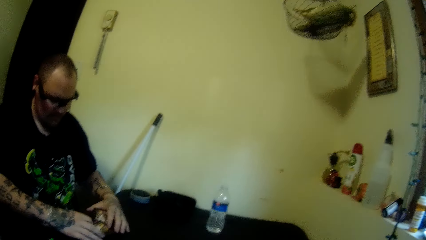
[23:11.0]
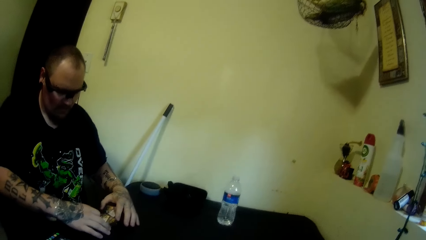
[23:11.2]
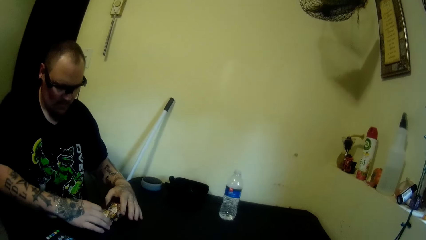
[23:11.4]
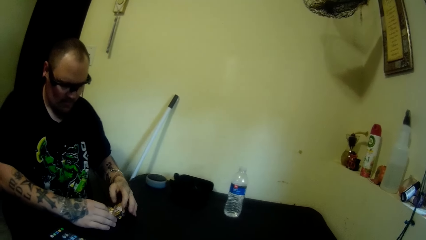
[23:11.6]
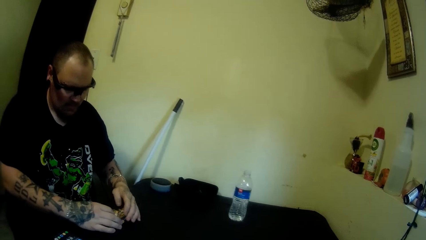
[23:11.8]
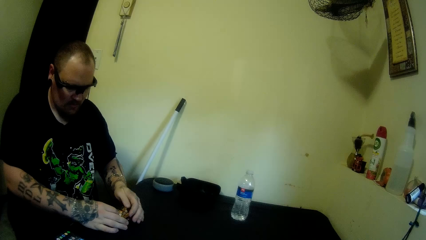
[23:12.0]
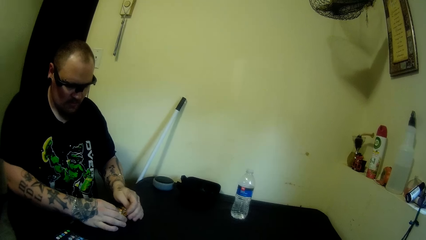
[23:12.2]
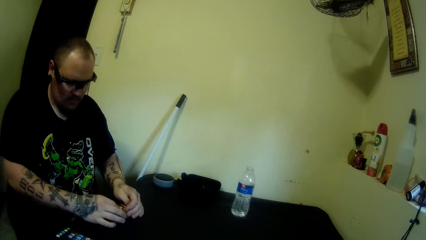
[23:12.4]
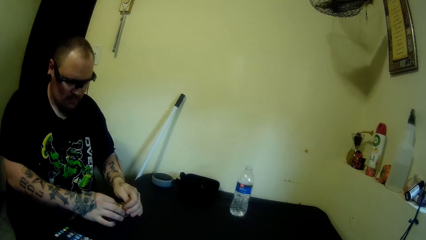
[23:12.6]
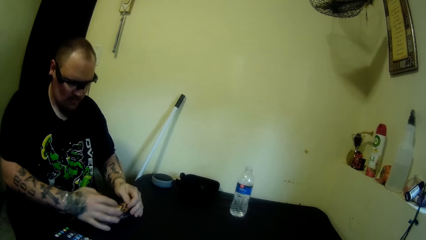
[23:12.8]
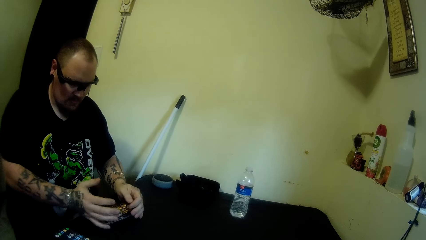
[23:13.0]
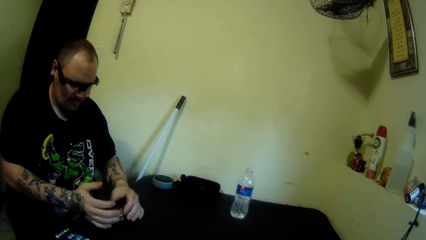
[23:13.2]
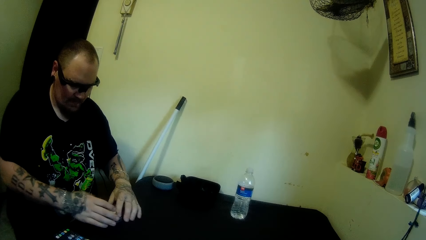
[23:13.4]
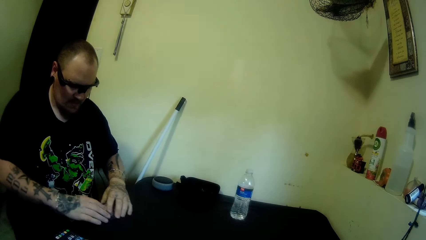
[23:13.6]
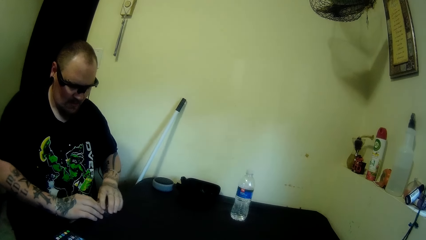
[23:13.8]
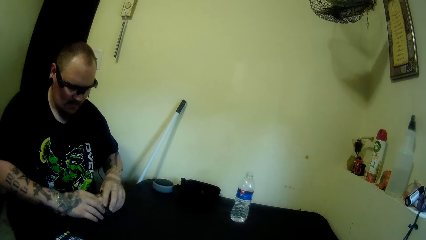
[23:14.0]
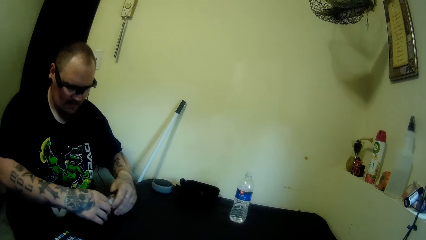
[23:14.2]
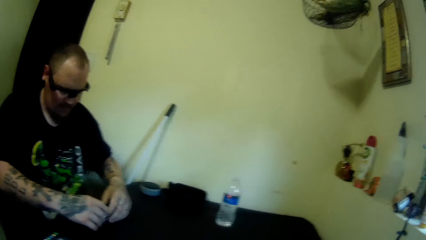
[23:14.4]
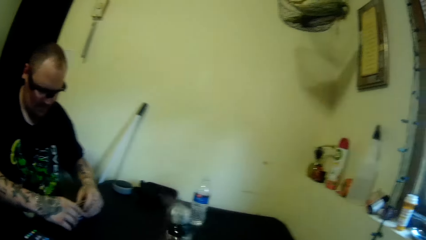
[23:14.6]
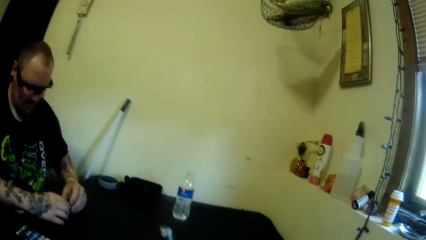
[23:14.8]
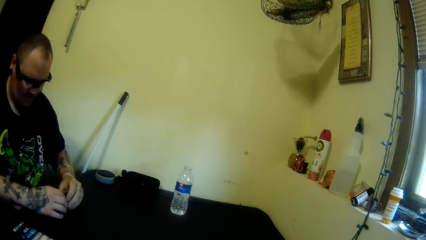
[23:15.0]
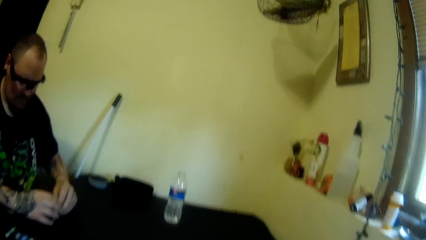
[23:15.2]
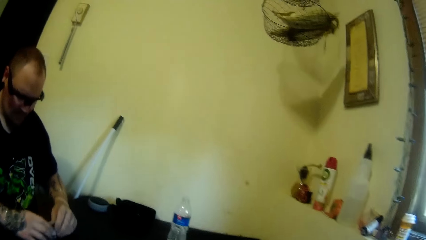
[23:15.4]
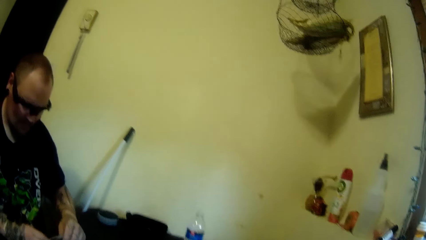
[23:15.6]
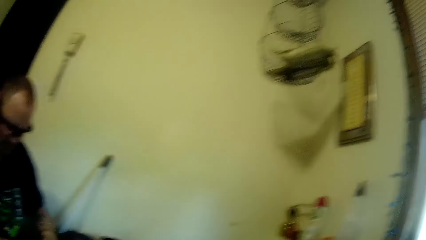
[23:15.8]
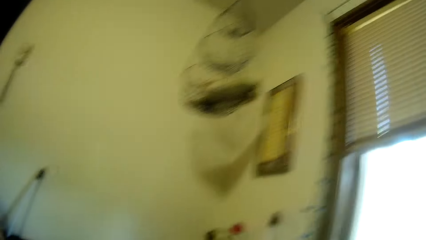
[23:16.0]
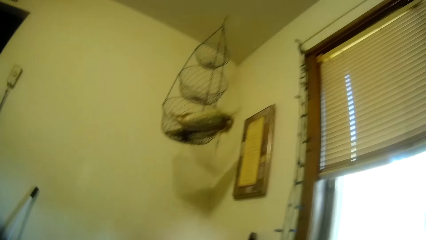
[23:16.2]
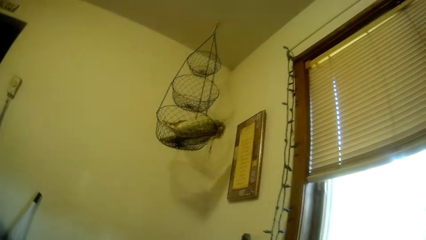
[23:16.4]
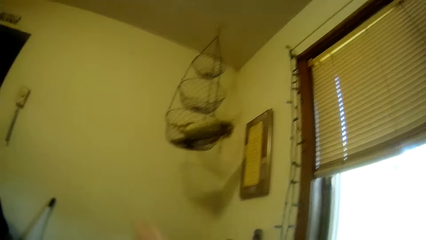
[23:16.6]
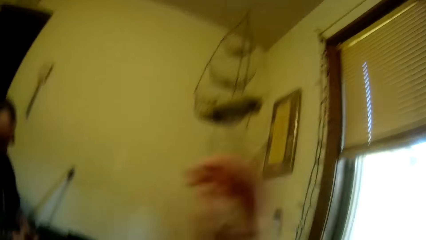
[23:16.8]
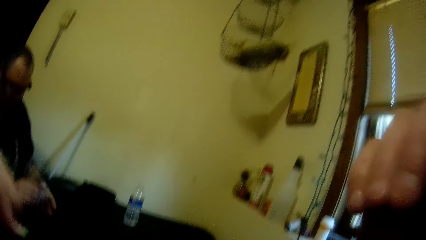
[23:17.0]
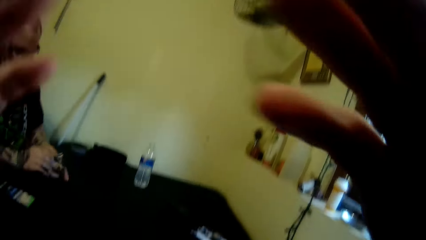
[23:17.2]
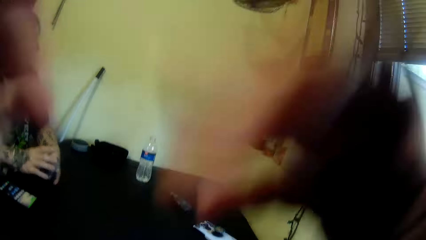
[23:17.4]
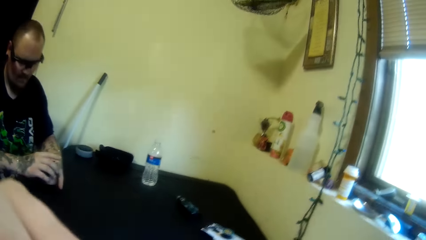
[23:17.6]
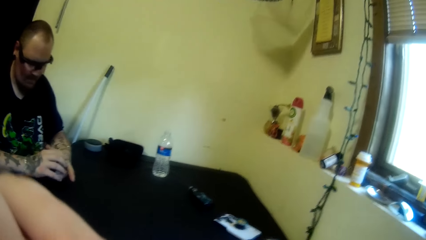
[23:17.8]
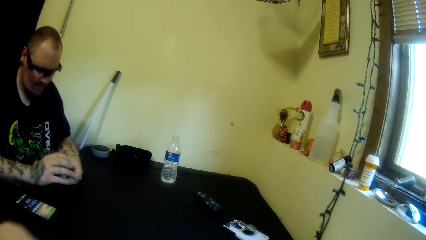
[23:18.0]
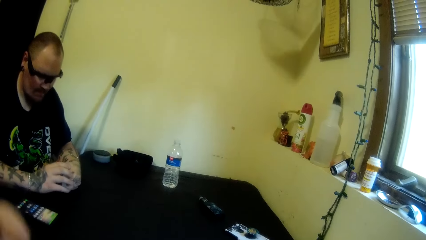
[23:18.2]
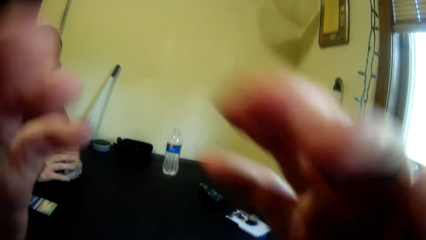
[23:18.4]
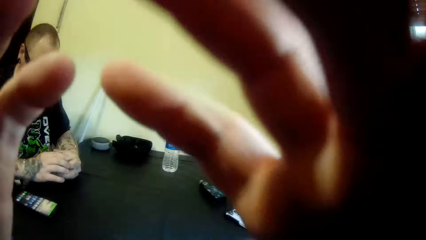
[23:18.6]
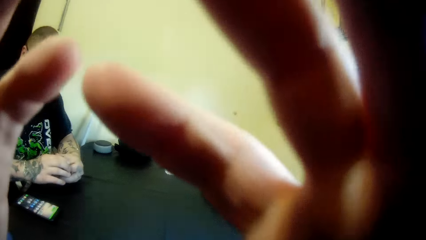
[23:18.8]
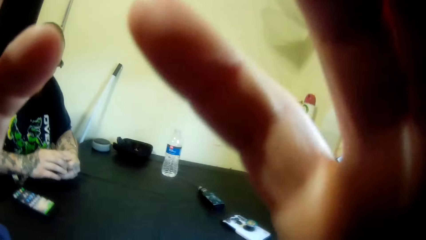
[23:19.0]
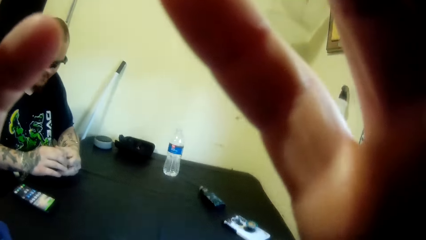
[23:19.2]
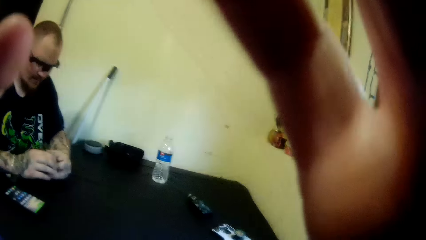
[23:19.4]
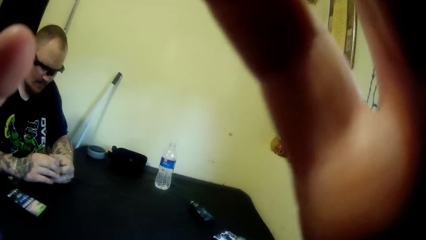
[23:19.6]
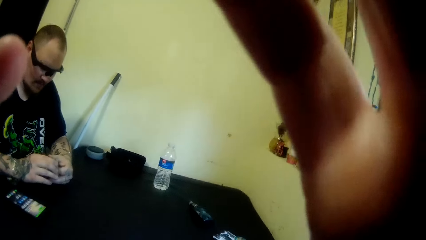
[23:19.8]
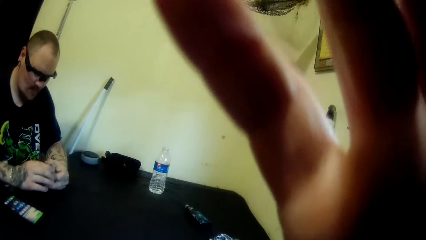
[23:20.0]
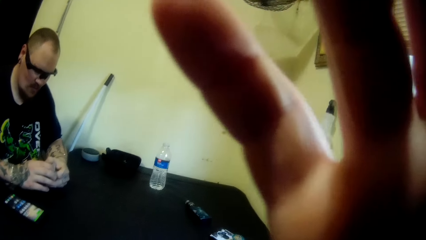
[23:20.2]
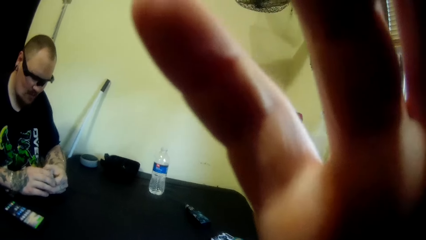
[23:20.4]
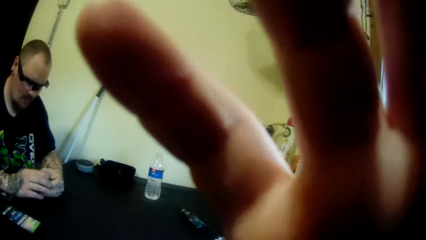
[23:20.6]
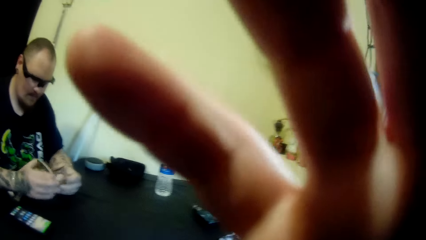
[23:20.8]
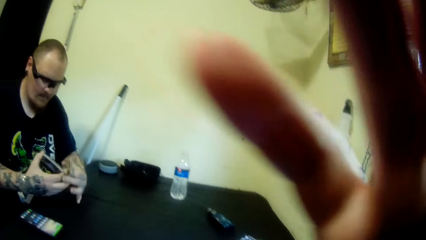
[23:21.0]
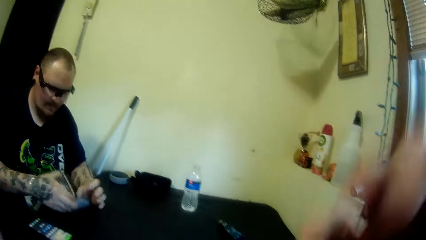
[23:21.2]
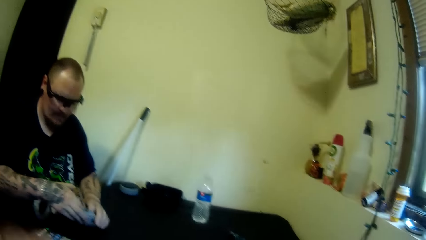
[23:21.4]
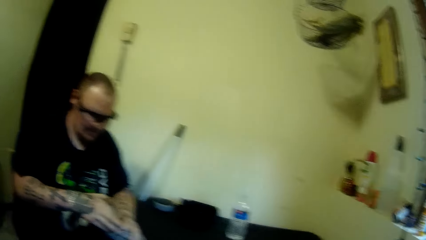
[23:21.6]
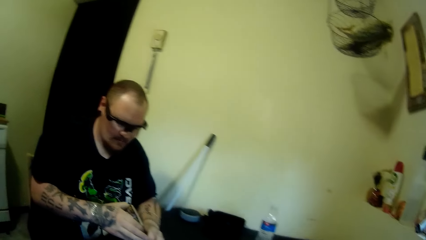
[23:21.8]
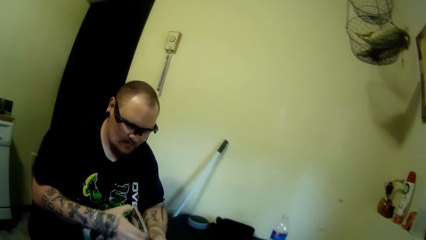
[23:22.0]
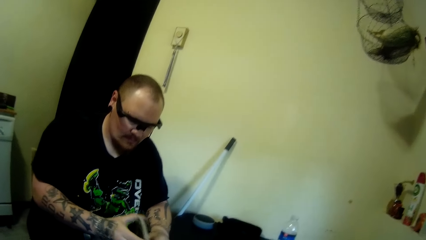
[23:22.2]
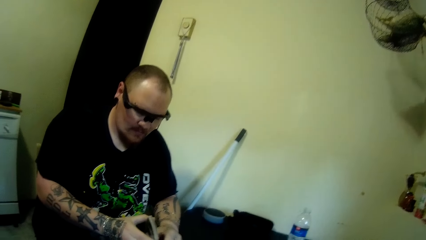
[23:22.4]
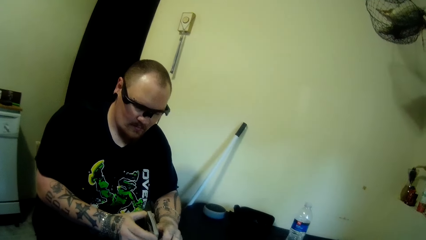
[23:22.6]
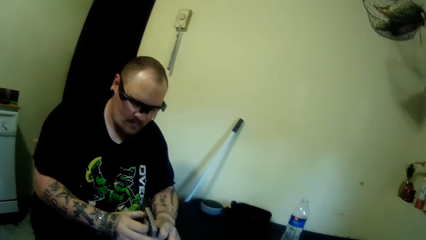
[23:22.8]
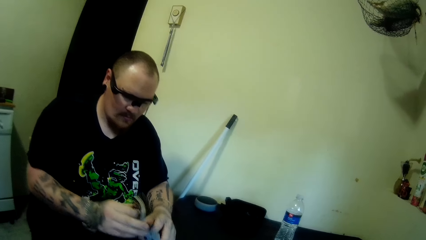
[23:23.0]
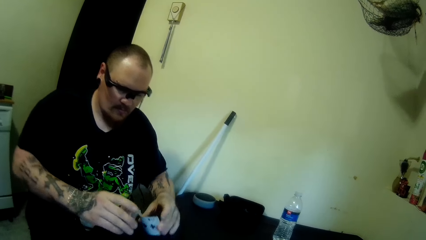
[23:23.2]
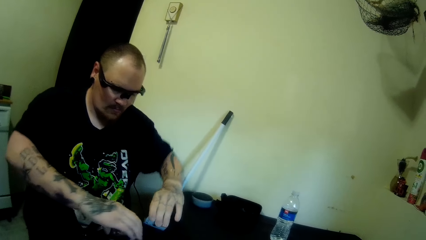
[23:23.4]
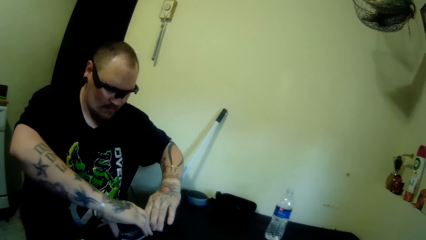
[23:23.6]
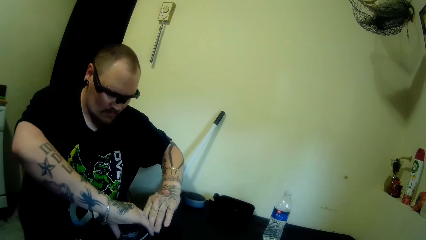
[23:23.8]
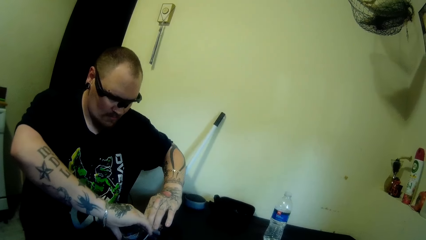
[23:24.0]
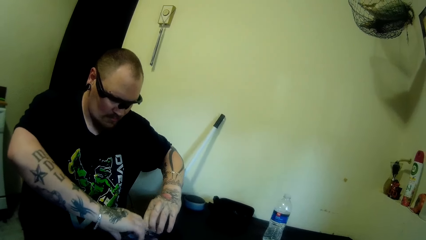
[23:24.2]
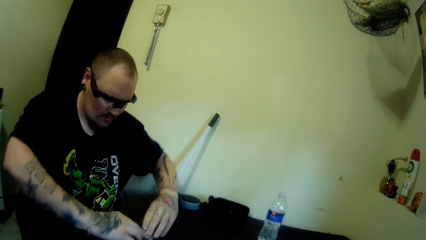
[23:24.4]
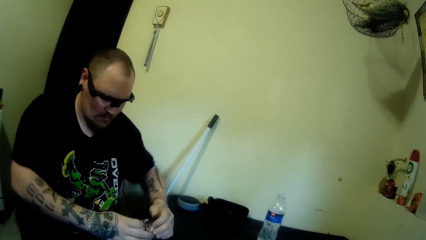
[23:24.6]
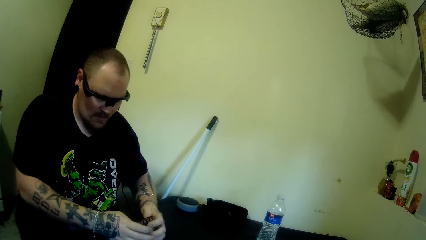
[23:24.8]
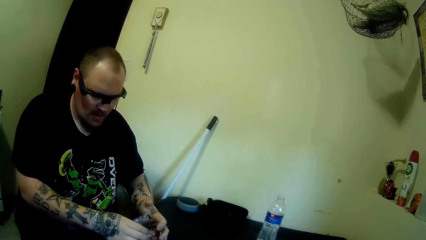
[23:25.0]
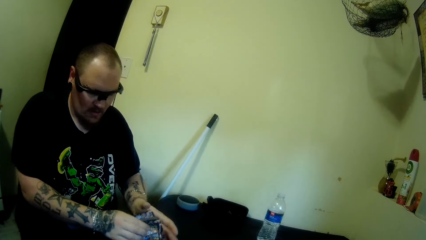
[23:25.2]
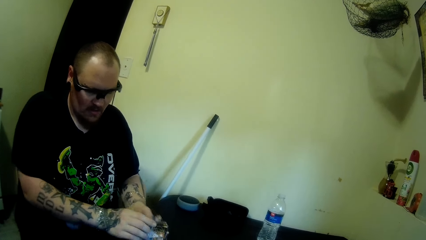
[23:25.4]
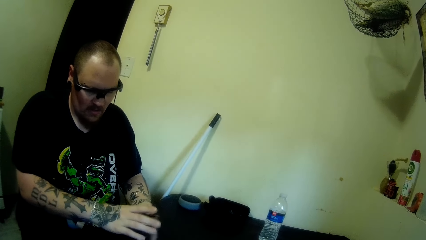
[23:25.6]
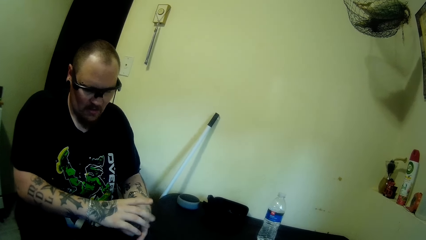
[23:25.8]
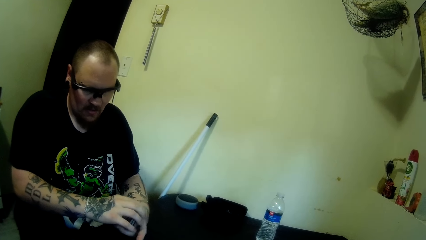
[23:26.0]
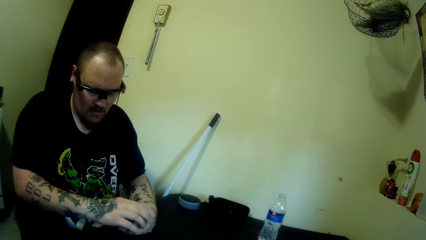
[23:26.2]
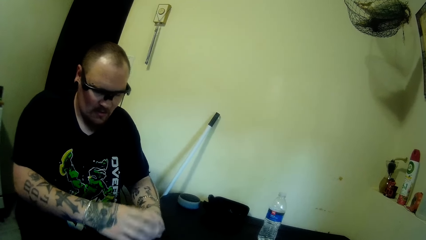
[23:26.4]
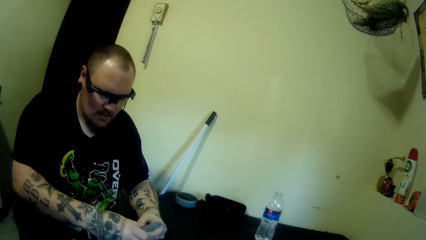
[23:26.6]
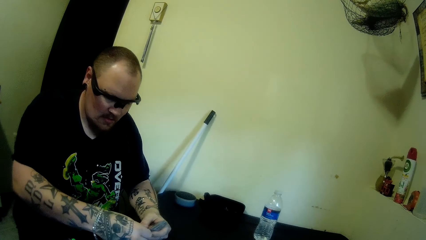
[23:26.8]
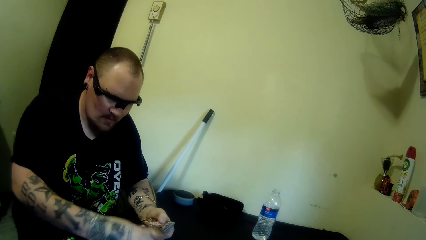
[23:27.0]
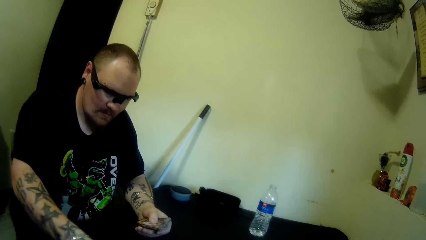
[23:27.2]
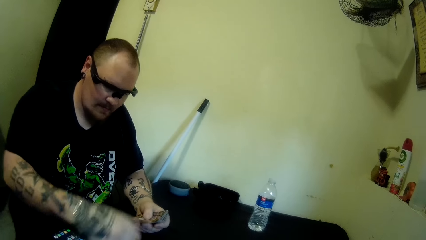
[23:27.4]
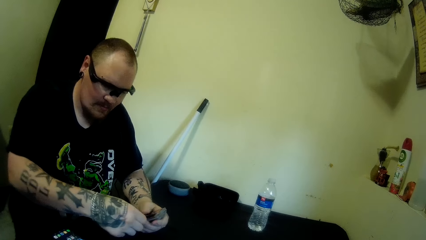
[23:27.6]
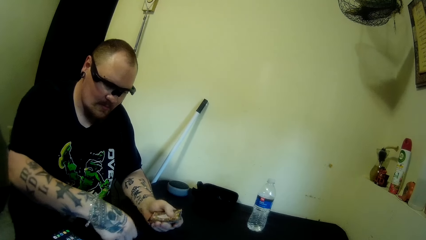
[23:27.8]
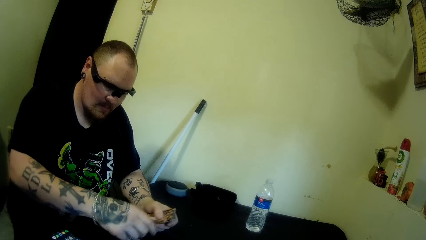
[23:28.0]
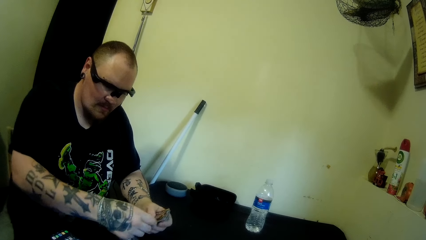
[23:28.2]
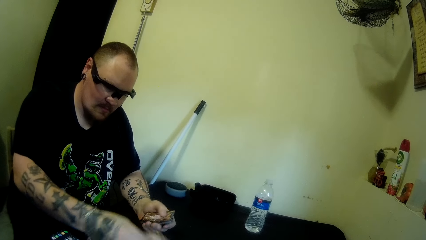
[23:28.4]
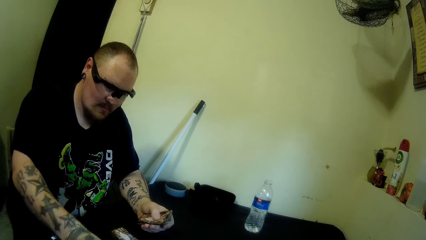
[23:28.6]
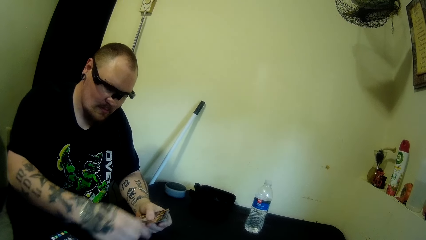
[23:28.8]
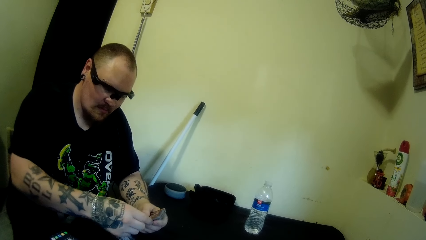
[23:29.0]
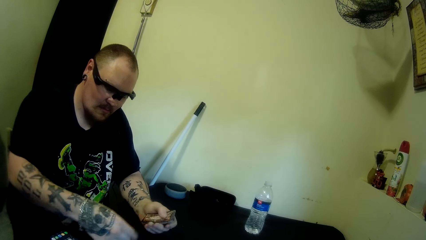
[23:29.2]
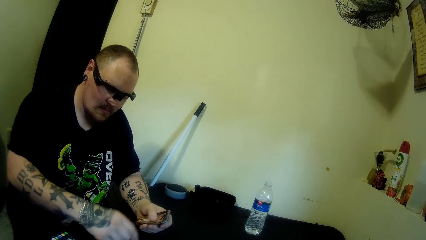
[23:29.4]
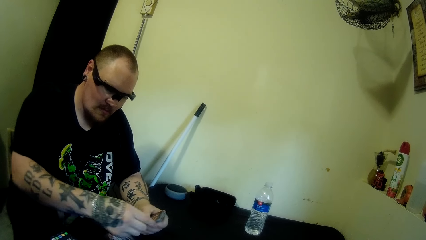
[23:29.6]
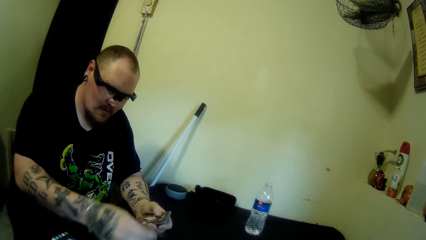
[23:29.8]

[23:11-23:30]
The camera wearer moves the right hand. A man lifts the cards. The camera wearer moves a hand. They move both hands. They move hands towards the camera. They adjust the camera. The man separates the cards. The camera wearer lowers both hands. The man runs the cards. The man shuffles the cards in his hand. The man spreads the cards out on the table. The man divides the cards.
